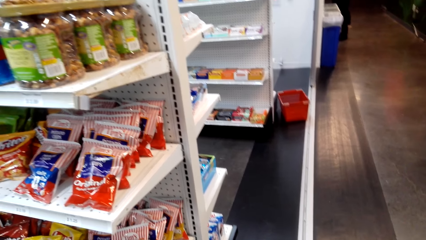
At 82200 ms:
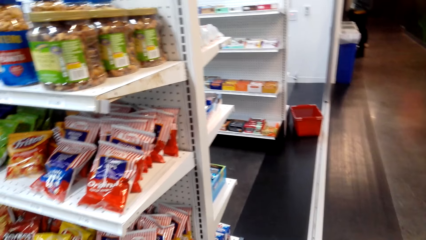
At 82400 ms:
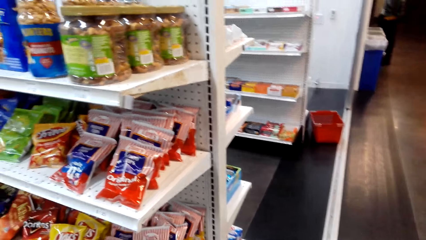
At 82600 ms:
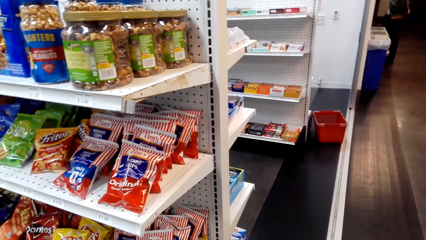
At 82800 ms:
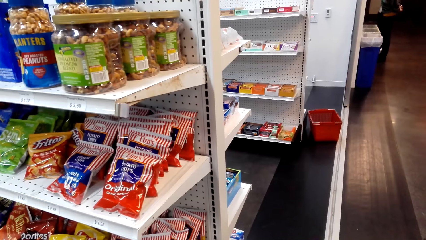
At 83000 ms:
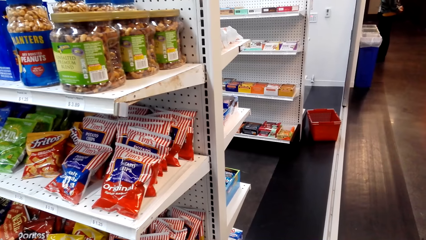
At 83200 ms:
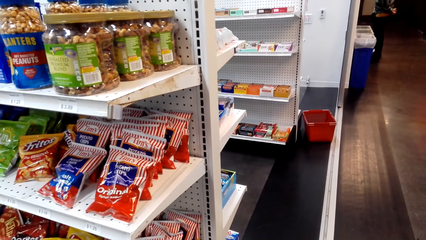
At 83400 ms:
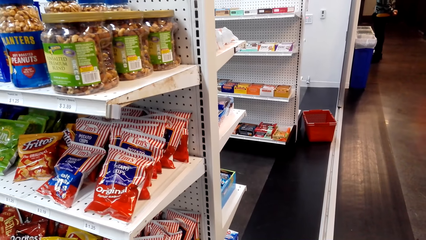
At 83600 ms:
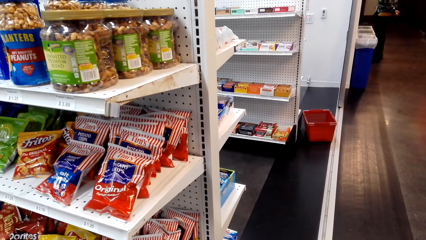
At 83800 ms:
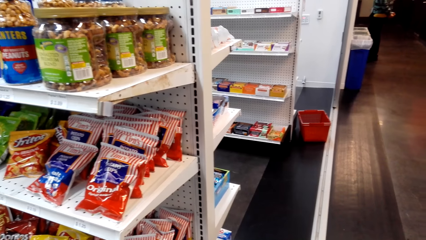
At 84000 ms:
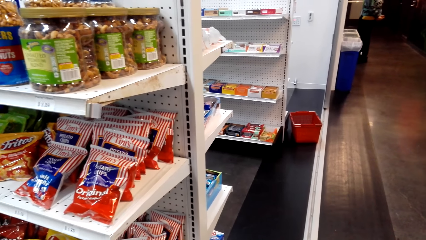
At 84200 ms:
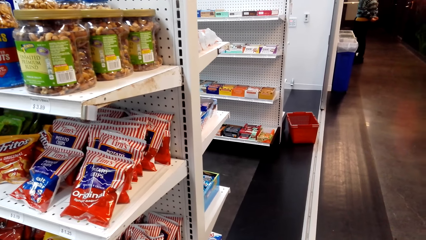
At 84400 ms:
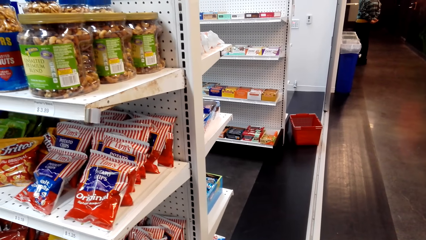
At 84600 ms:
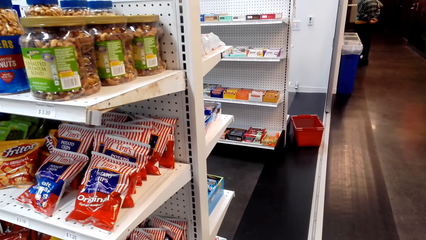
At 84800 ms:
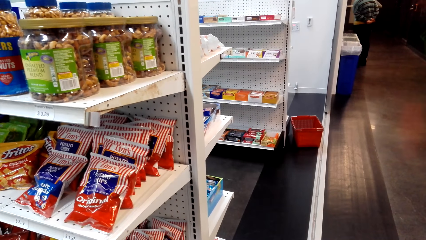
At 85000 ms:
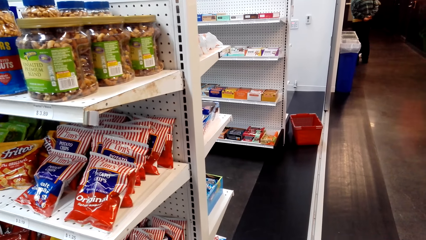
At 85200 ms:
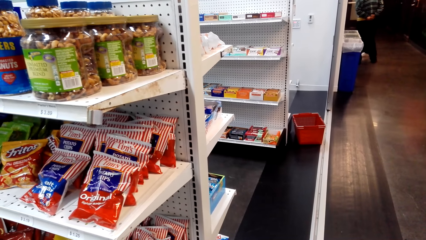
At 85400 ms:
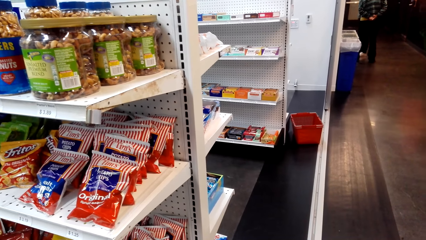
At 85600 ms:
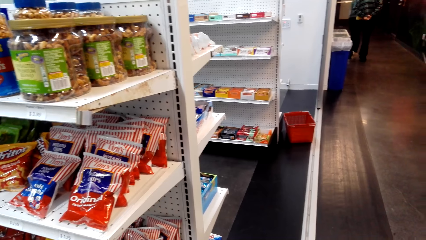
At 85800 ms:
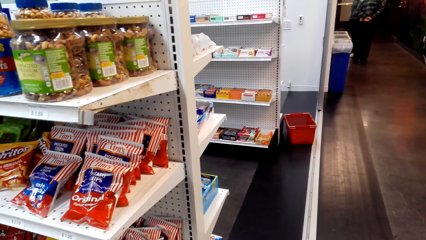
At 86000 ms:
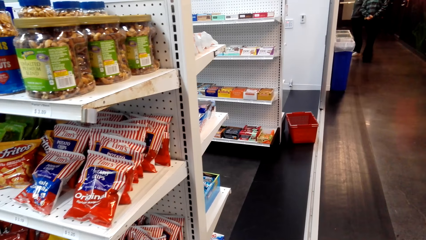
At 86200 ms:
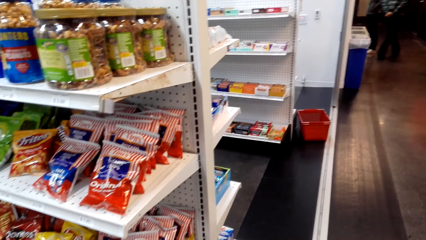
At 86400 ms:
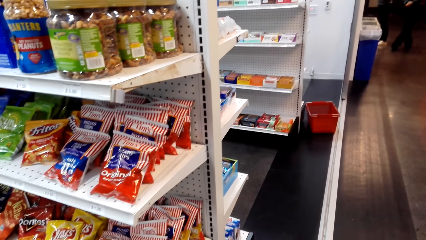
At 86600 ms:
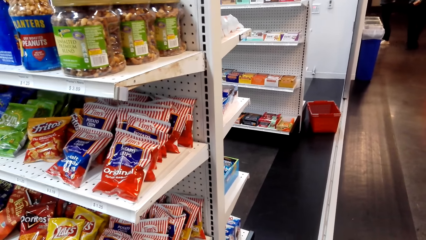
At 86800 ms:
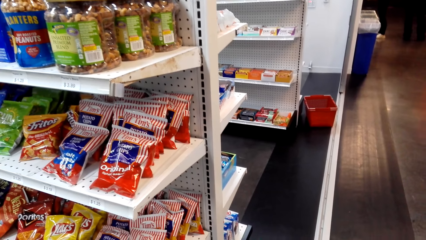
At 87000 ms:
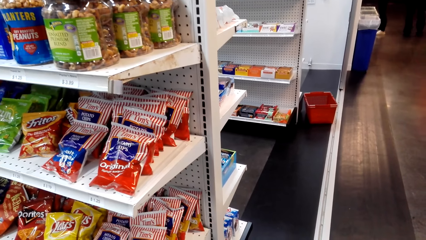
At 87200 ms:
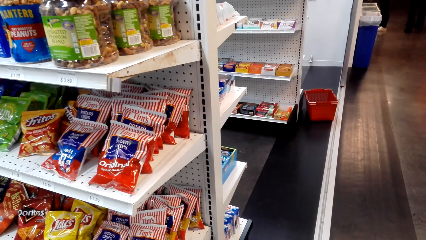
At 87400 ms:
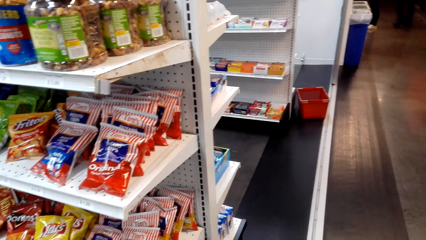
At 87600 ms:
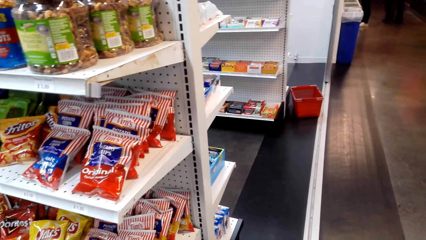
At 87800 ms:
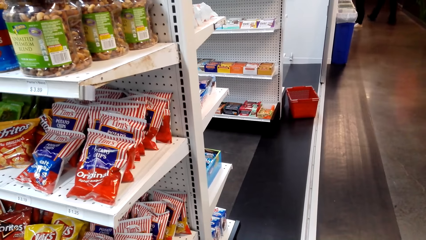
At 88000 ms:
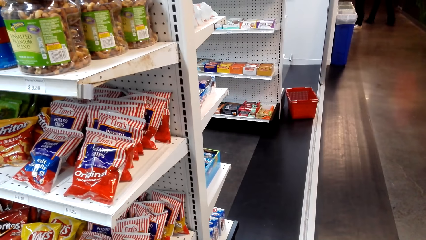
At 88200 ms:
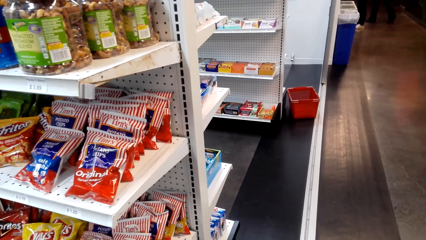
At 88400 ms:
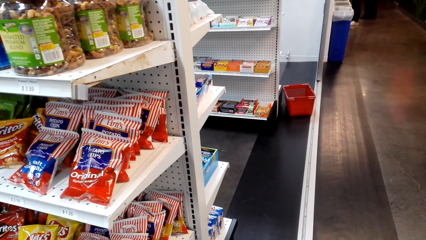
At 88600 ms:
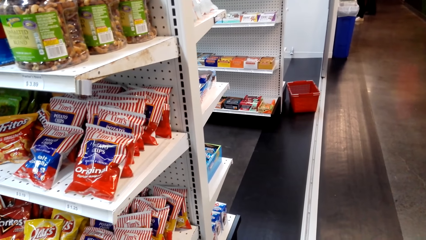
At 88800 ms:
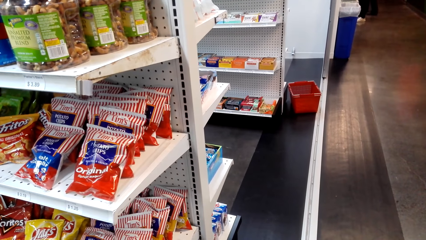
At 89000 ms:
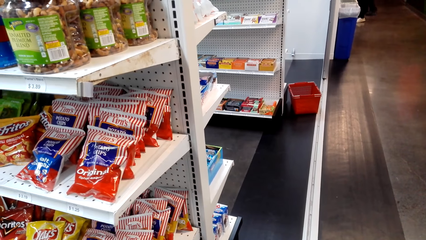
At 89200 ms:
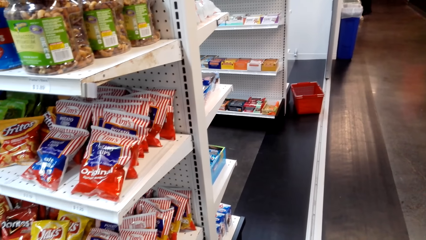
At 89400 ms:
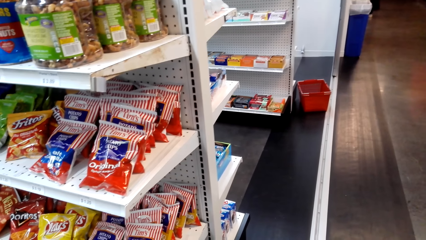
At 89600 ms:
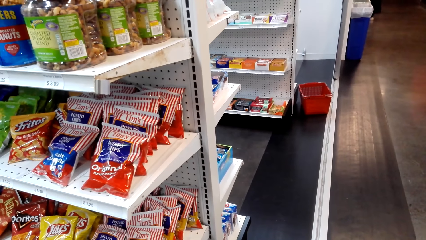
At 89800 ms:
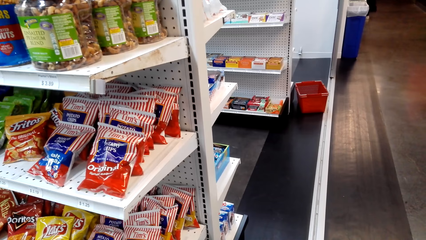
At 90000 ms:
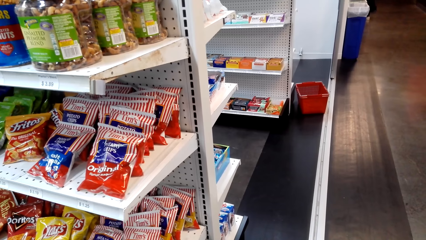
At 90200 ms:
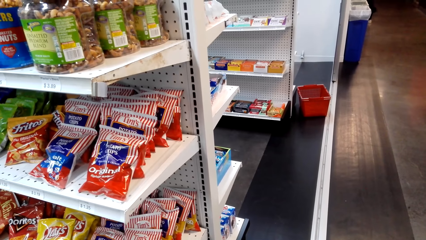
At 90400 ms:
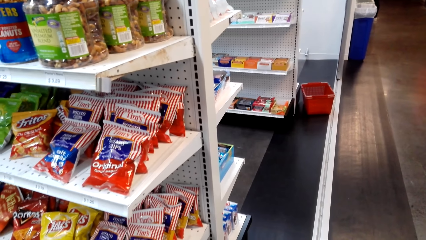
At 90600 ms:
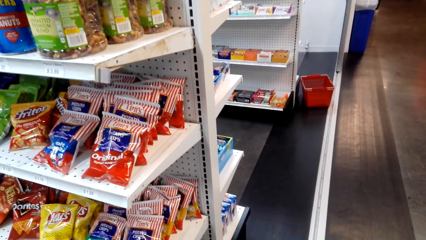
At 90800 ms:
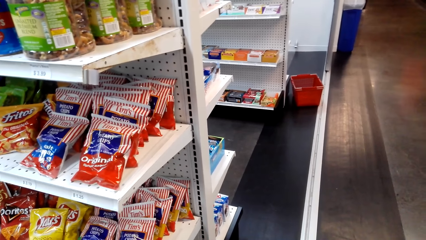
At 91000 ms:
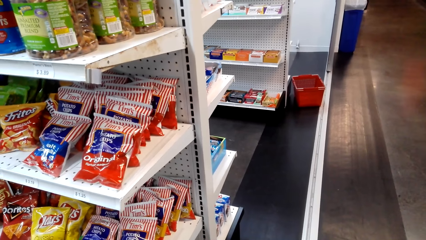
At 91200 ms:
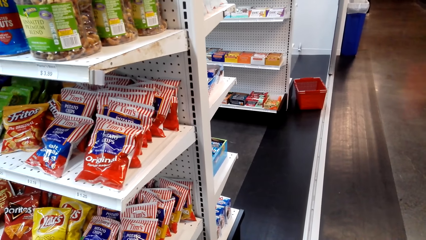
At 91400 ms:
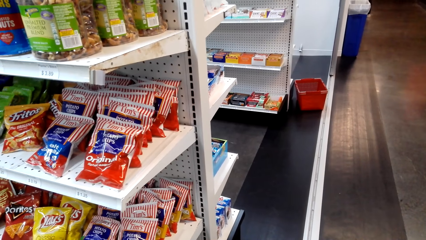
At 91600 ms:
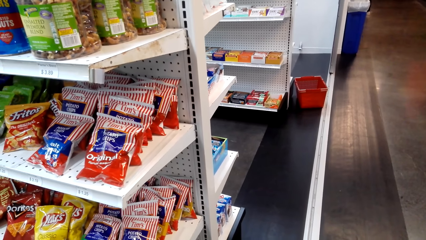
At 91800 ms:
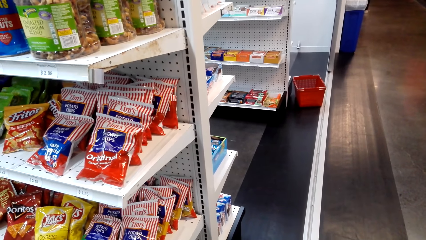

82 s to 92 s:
The camera wearer looks around.

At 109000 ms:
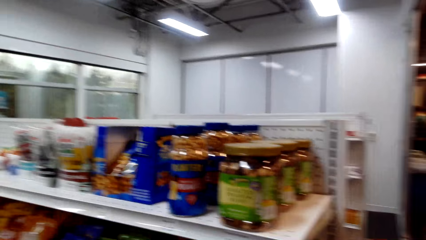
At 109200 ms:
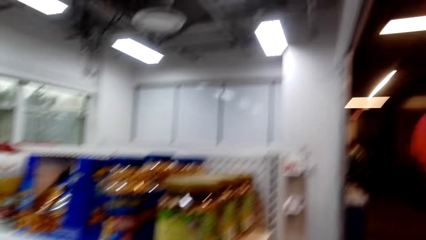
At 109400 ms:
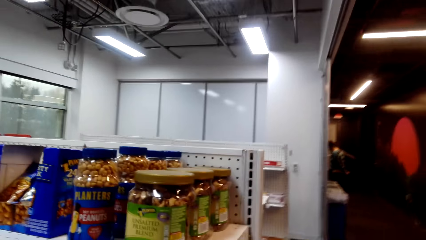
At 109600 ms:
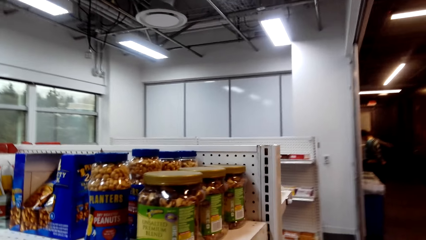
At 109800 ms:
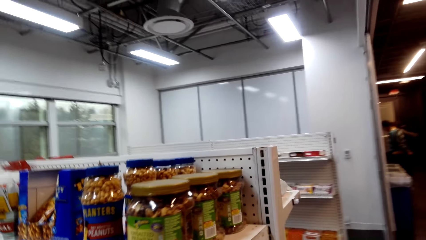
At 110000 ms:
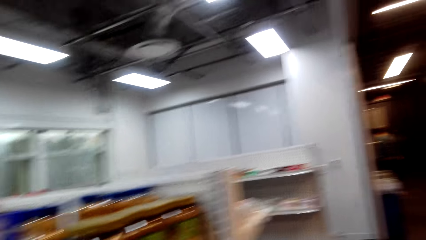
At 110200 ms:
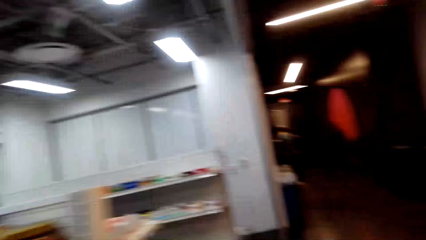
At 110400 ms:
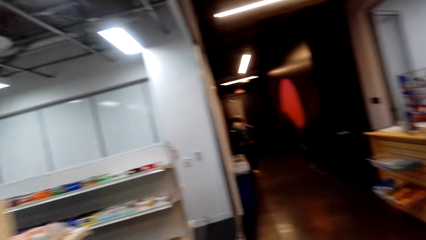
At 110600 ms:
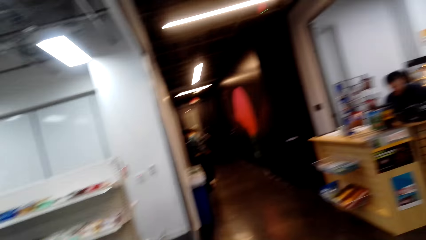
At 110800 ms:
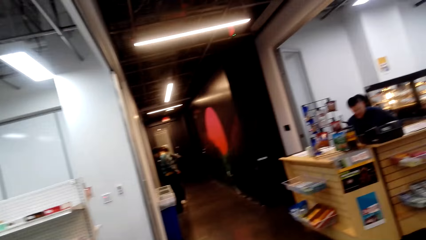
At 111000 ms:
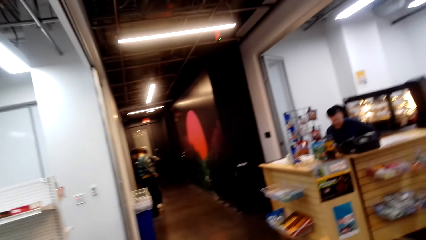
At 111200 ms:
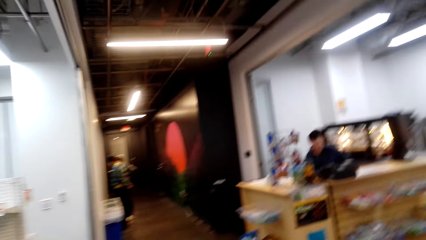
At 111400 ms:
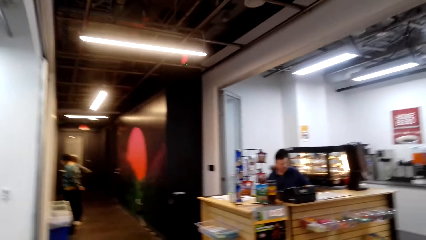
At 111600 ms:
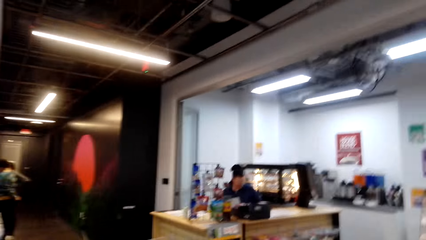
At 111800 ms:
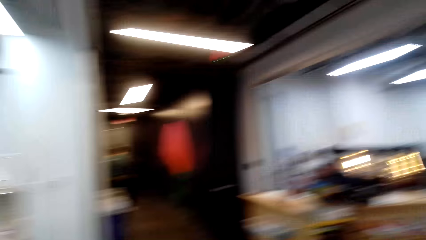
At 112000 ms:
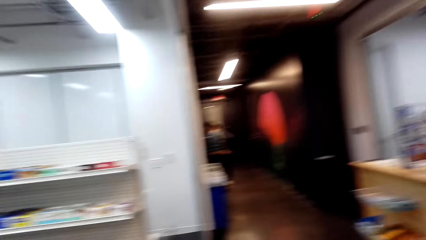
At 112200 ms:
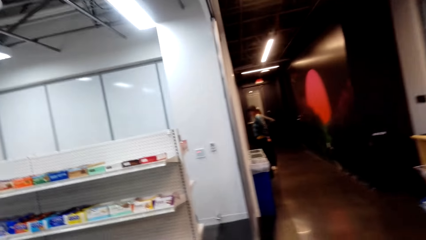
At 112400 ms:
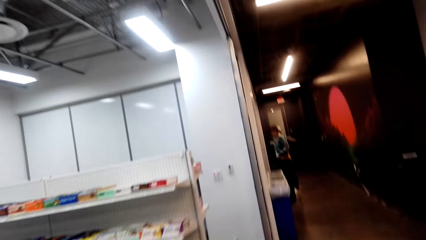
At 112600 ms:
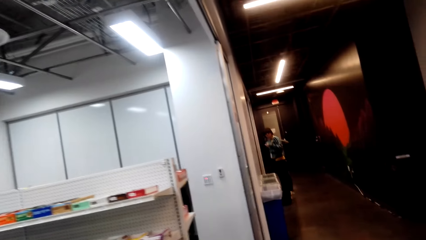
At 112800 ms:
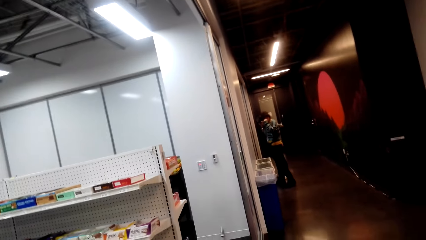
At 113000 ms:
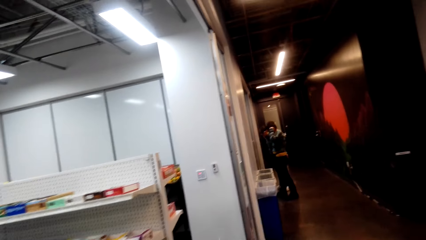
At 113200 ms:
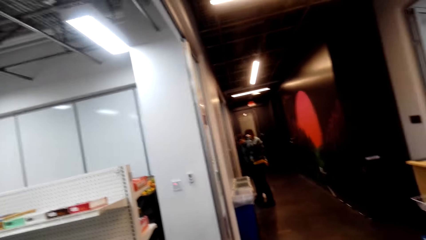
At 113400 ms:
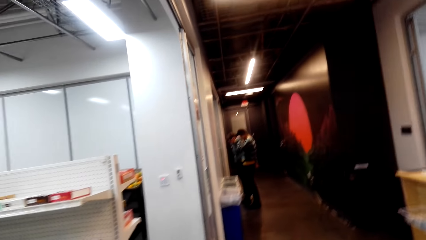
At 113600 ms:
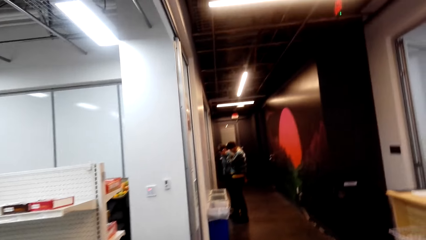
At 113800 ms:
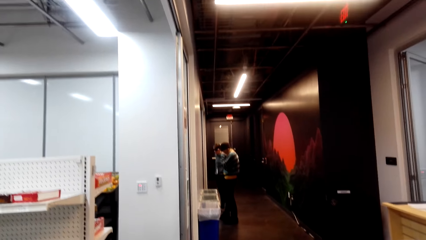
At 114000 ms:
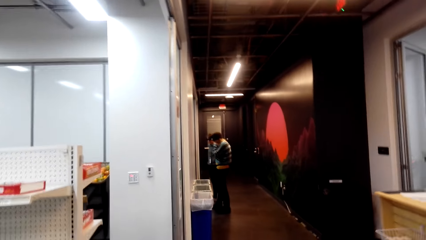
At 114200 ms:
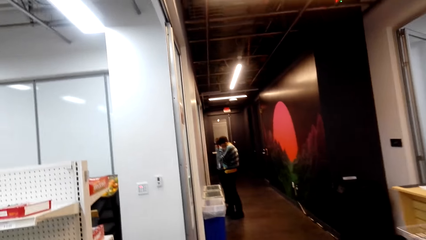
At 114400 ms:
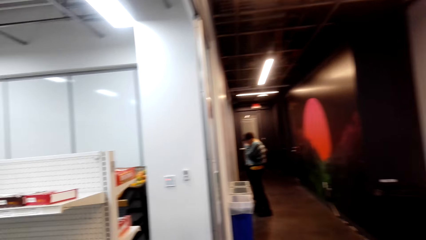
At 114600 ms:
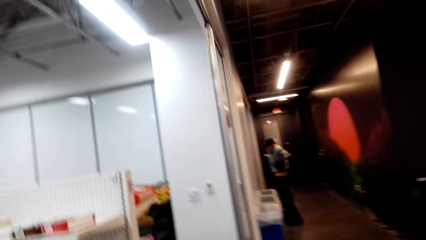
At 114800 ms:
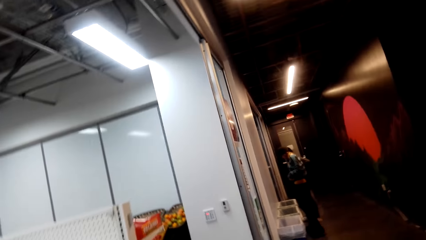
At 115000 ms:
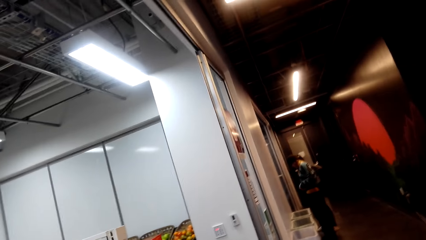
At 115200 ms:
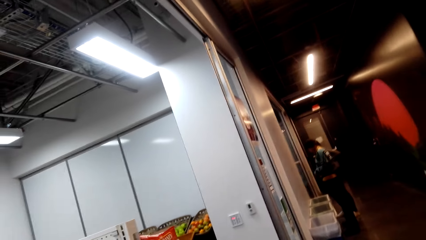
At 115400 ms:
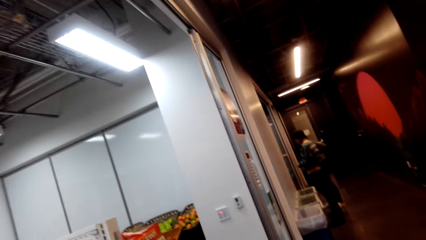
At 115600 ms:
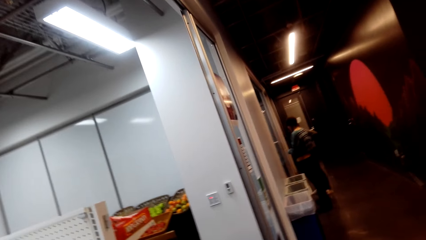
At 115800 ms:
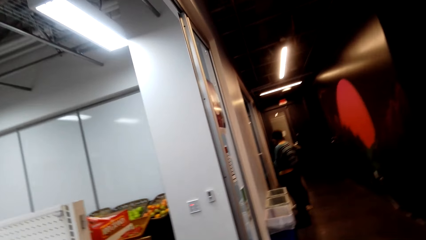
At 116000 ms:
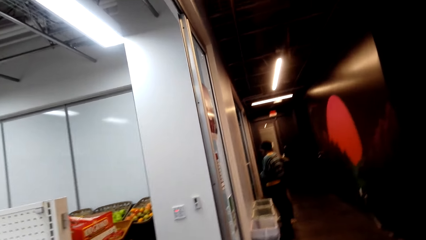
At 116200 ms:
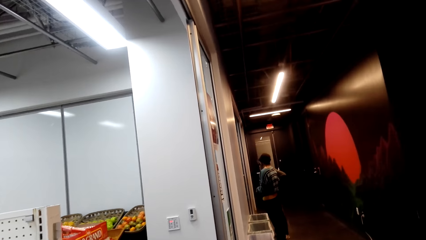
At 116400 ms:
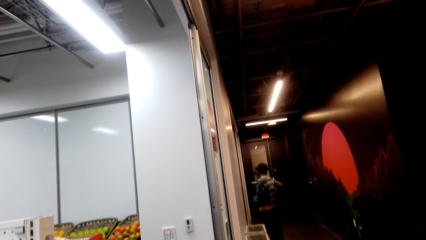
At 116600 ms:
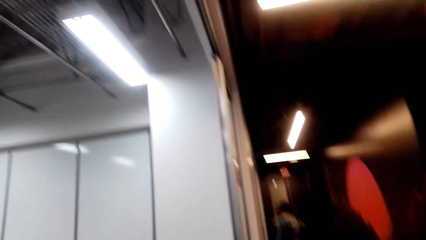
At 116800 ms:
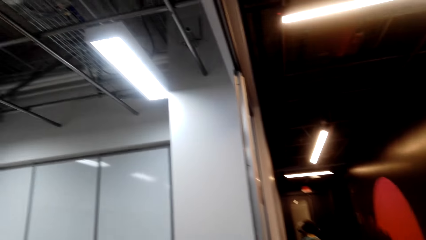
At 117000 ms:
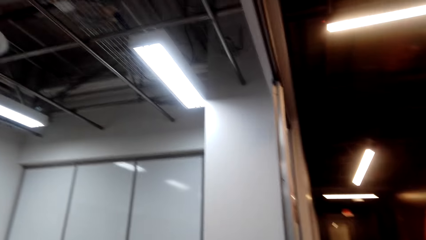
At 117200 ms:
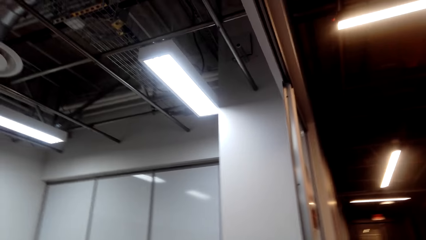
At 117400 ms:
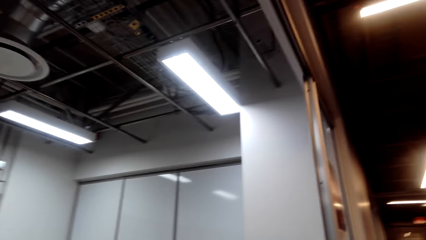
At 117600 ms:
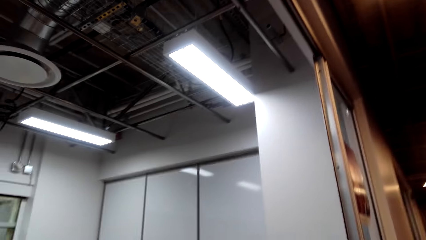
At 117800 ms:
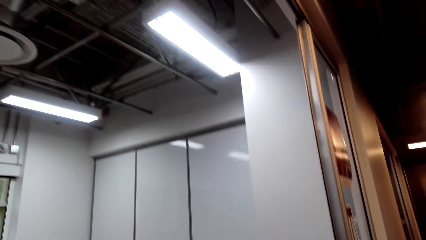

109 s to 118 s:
The camera wearer moves around. A lady adjusts her glasses. The camera wearer looks around.
